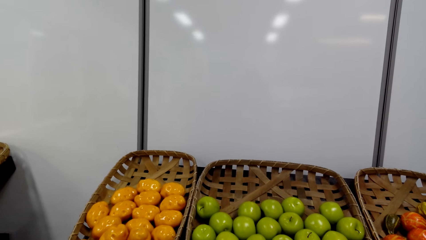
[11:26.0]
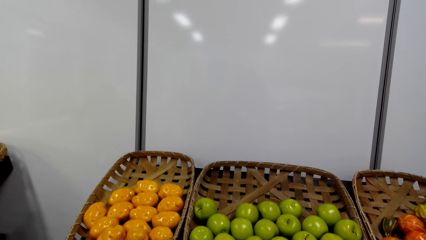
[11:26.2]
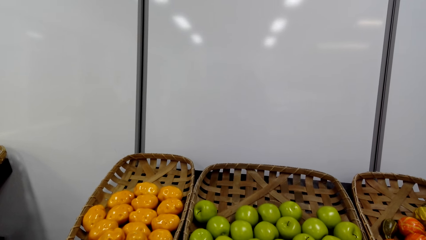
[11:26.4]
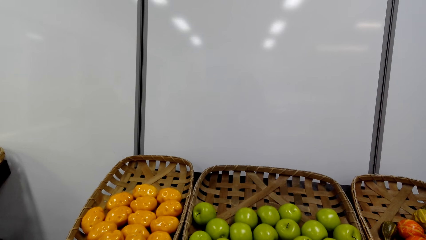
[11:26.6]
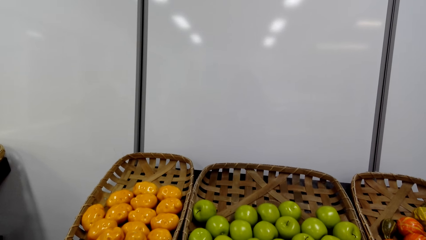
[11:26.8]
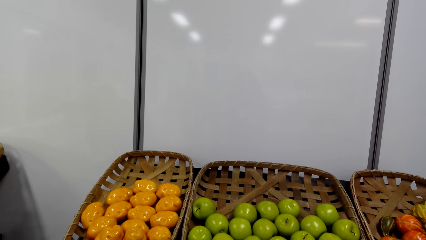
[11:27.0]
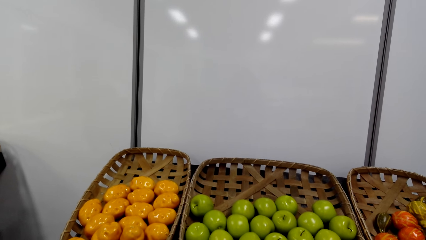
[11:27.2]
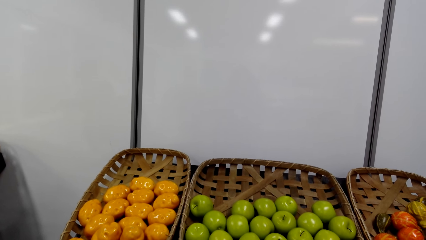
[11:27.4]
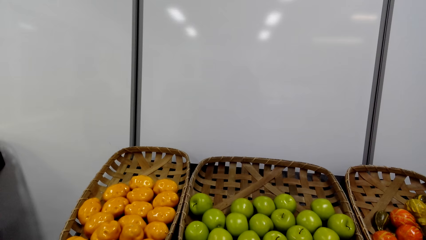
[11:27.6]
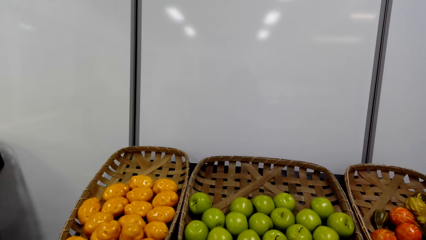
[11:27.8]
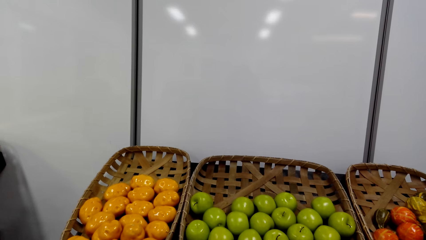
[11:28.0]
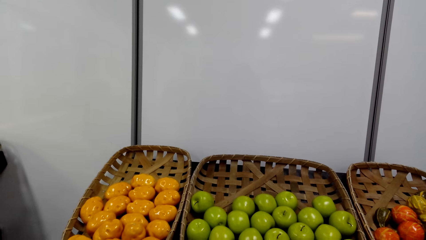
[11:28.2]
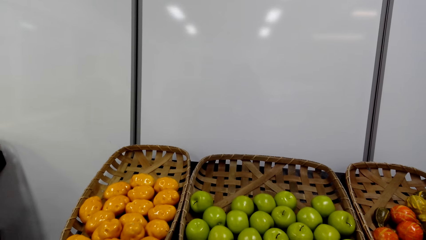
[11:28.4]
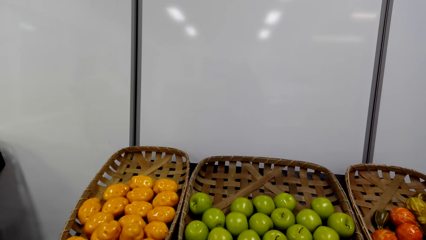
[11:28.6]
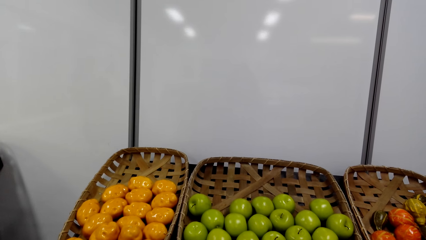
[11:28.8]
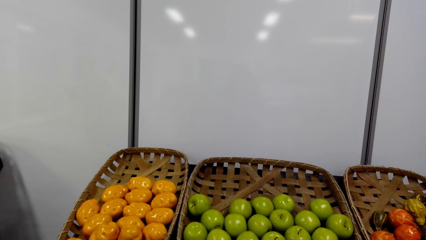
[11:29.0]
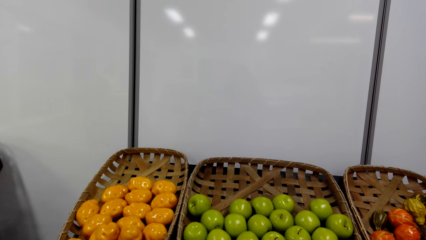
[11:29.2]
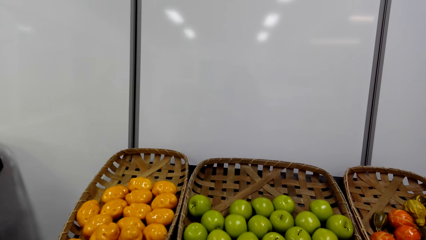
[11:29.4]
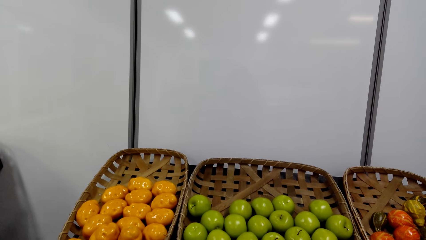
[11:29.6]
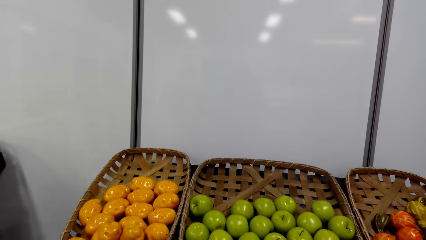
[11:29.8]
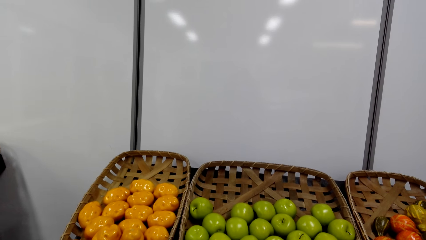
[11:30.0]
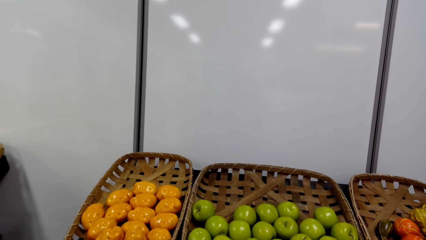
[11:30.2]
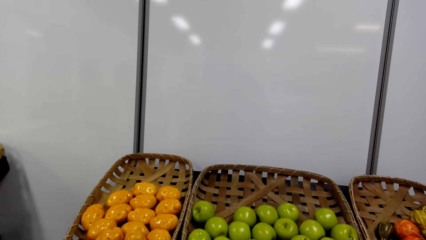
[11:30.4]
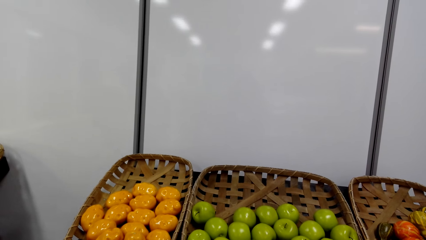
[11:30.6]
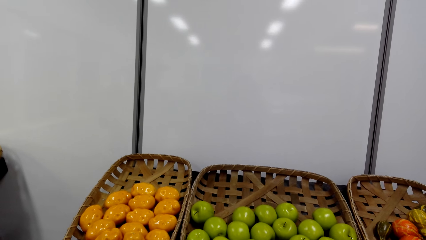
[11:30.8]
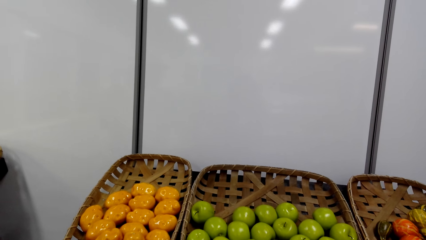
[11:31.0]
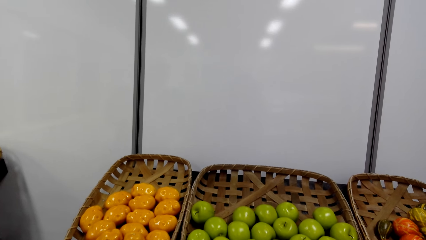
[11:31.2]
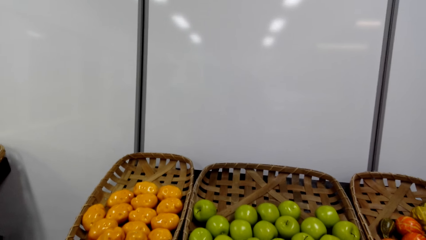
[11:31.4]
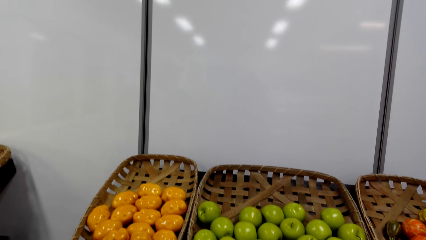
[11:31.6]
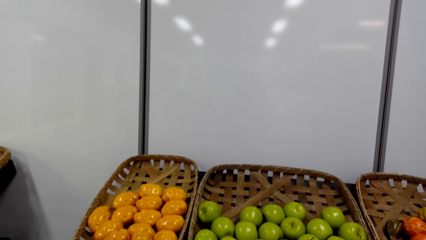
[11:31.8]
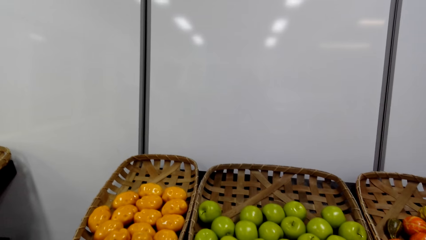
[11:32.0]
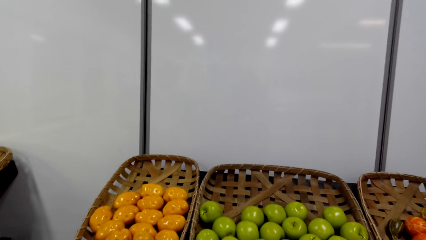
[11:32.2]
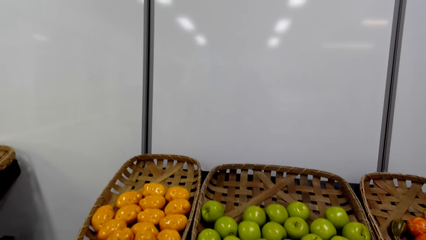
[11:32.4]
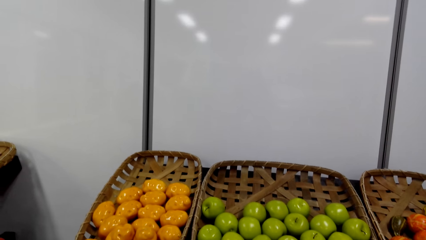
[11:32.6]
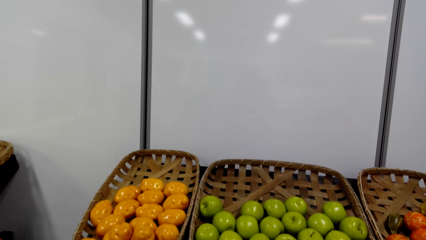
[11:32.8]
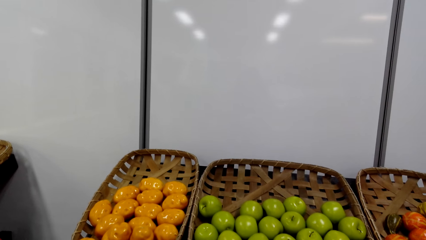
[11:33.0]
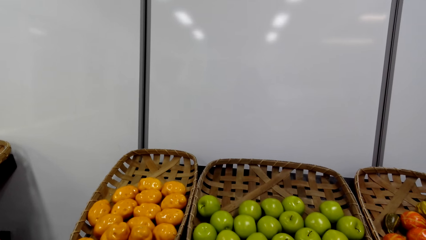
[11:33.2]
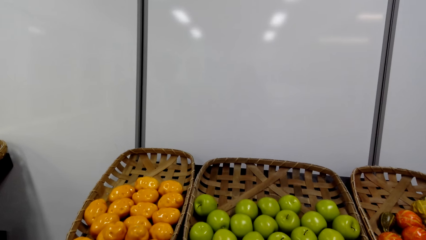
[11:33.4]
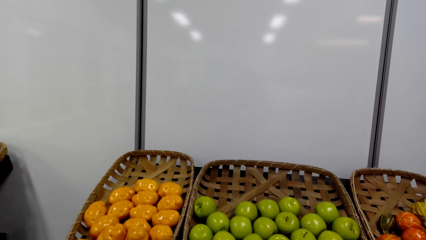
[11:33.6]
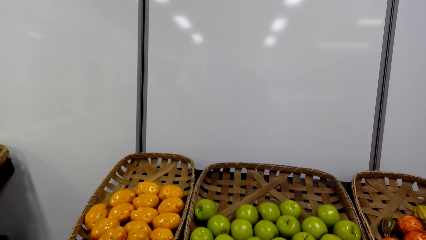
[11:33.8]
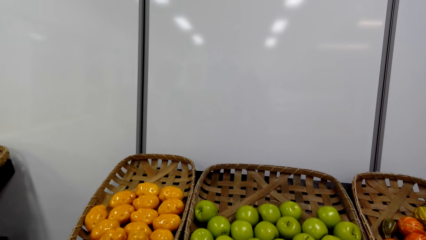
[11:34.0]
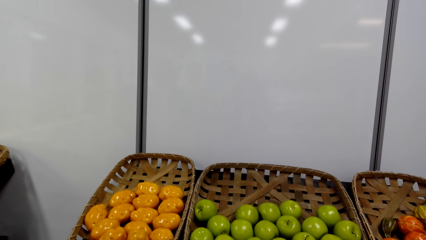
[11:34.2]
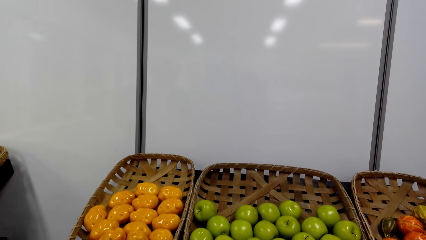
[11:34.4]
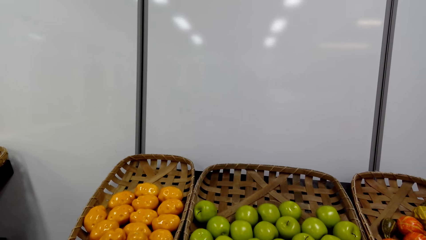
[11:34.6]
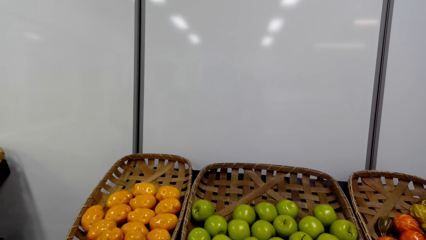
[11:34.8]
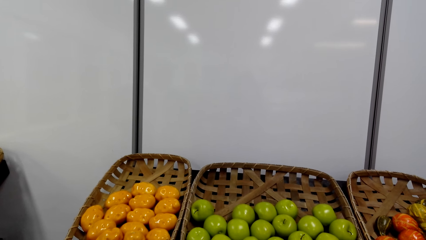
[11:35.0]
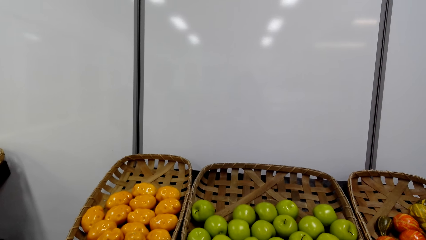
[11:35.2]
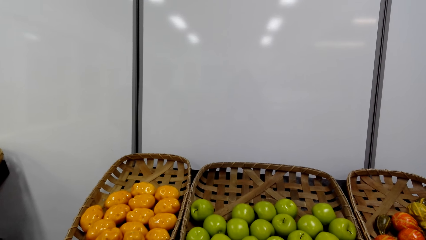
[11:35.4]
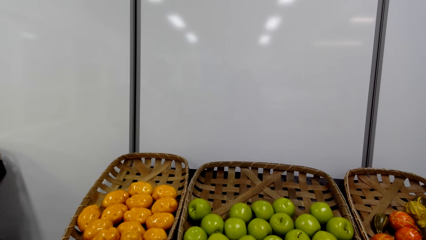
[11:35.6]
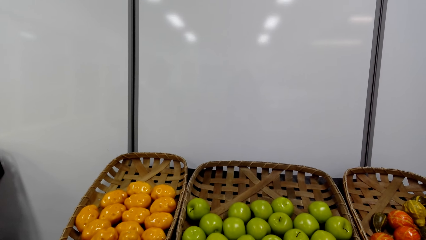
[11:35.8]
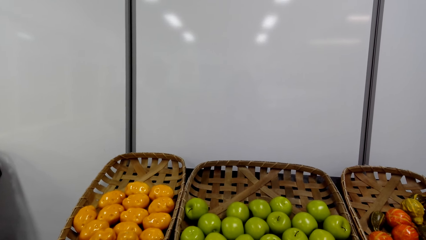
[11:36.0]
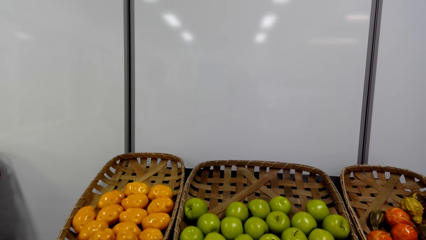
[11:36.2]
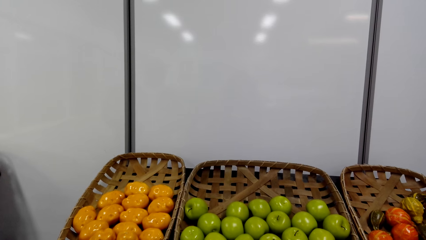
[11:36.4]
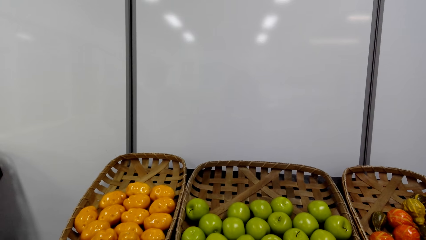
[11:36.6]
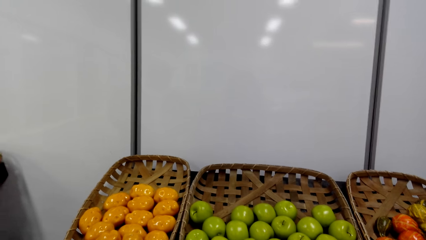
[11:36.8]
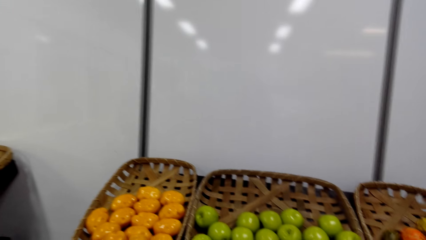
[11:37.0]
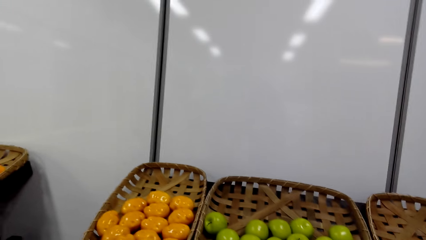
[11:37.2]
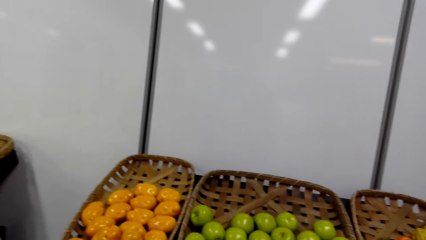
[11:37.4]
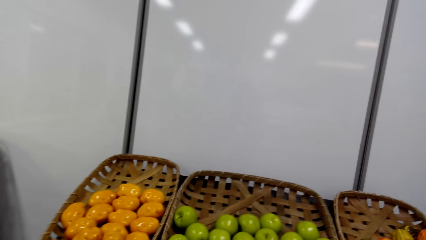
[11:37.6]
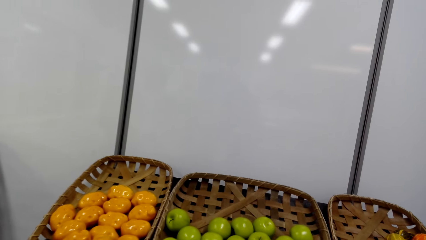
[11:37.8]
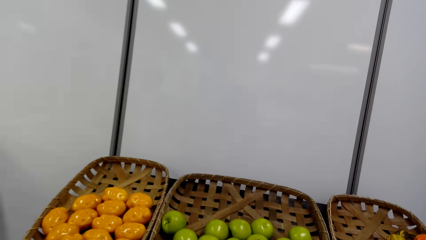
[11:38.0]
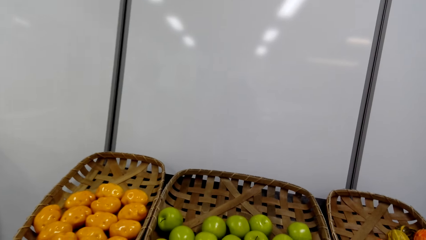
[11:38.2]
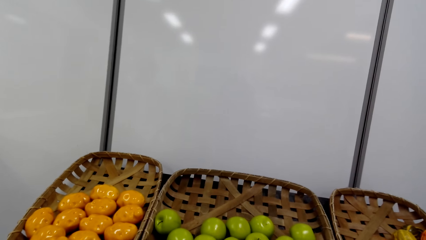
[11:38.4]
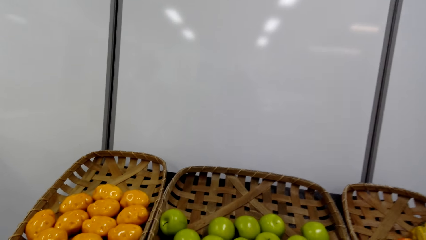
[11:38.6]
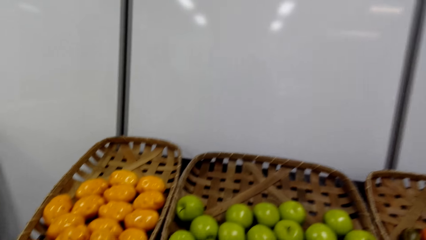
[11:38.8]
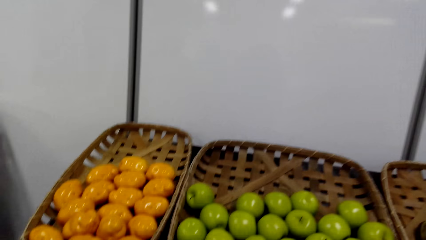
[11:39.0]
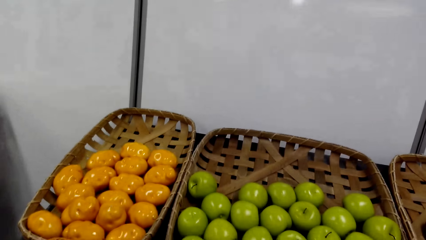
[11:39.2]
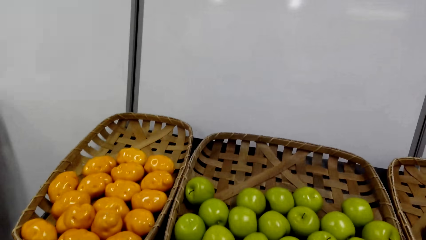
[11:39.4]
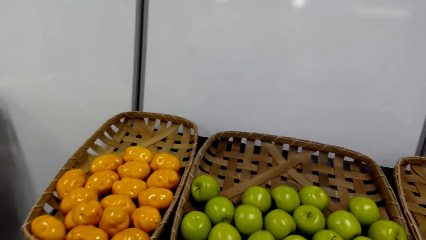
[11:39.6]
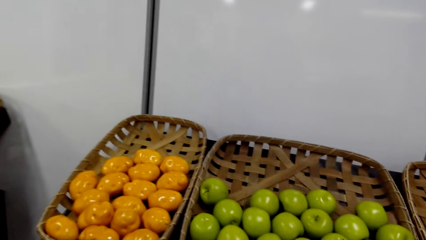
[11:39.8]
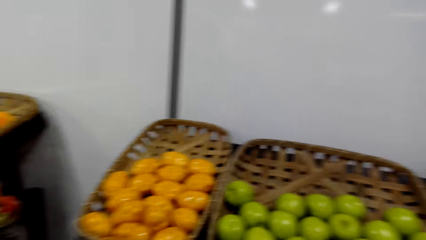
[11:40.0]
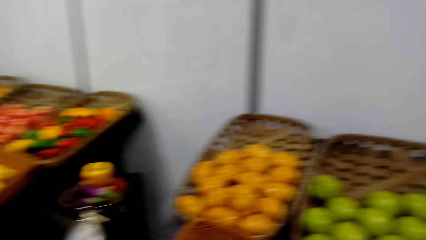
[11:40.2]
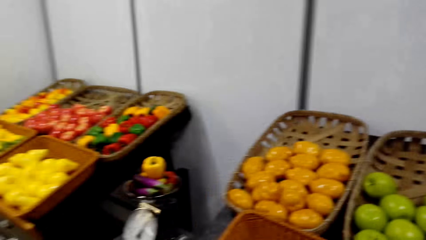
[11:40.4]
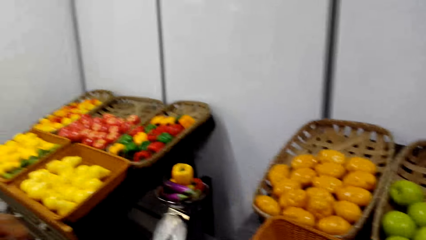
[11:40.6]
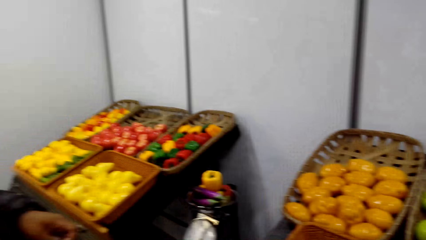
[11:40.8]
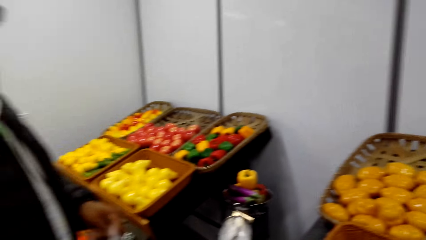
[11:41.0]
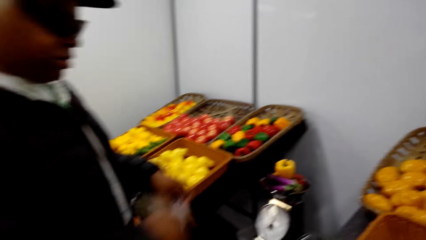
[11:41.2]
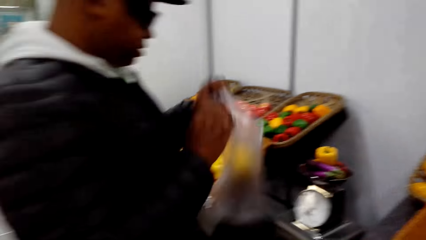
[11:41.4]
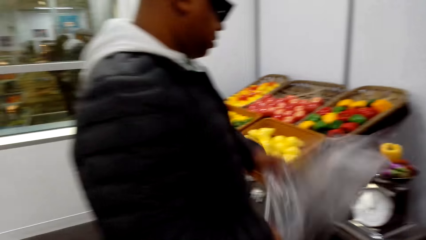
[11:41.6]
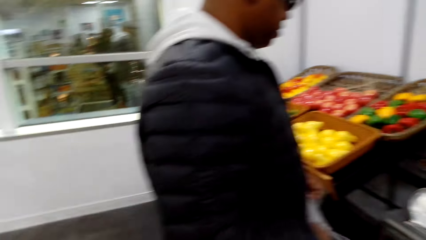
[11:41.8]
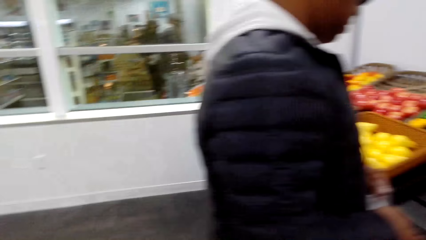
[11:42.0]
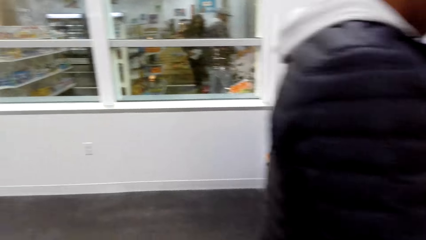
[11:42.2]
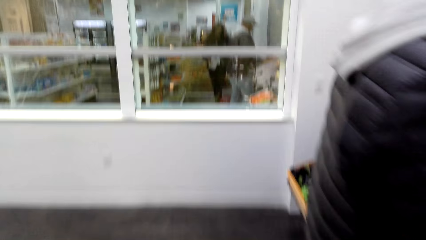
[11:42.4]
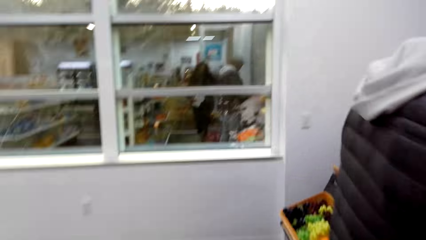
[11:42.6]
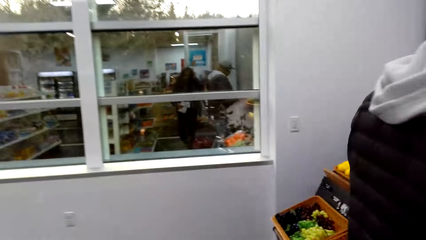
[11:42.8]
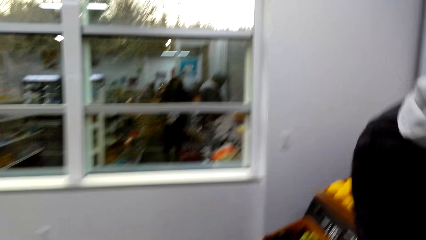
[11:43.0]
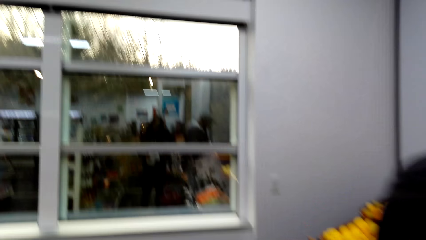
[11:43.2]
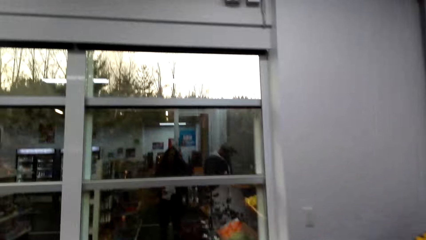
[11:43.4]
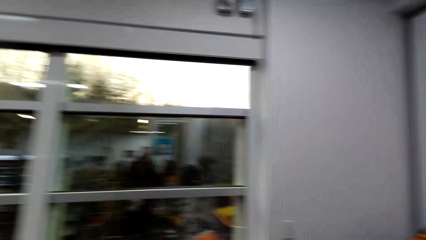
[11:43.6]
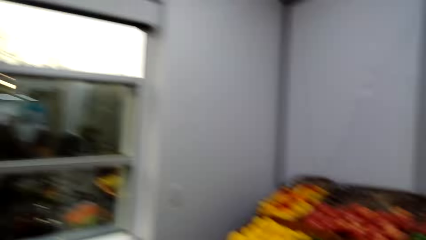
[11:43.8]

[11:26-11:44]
The camera wearer shops around the grocery area. A person carries a polythene bag.
